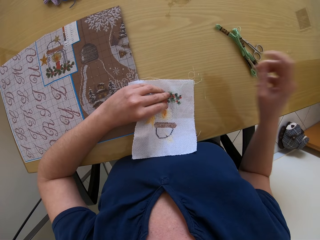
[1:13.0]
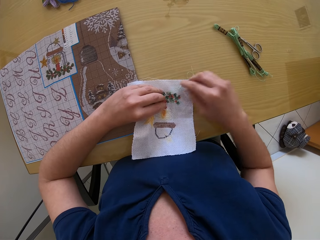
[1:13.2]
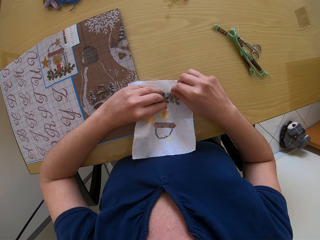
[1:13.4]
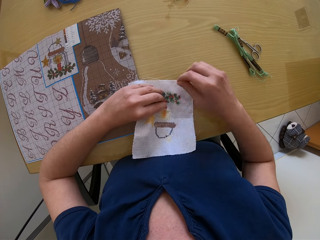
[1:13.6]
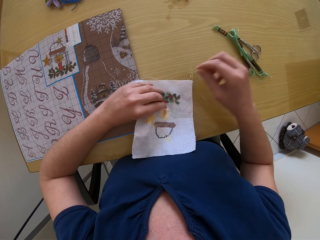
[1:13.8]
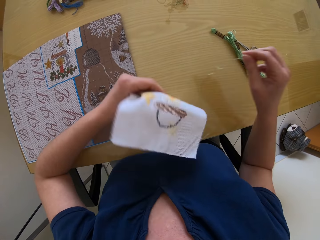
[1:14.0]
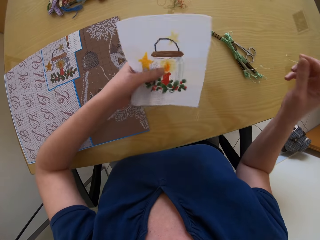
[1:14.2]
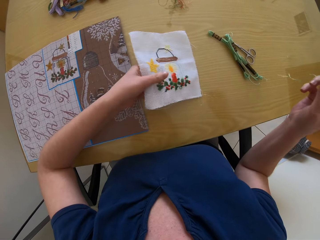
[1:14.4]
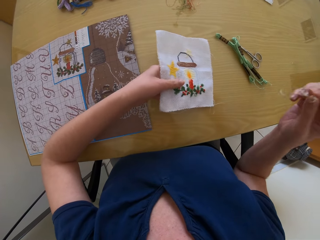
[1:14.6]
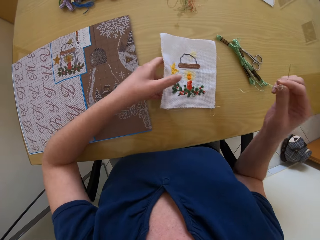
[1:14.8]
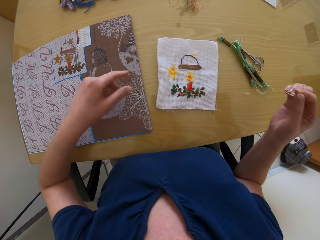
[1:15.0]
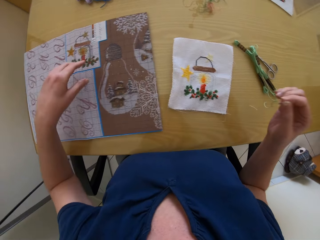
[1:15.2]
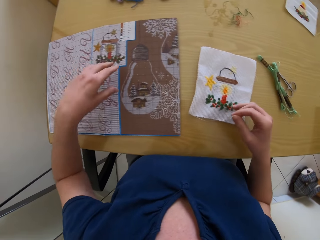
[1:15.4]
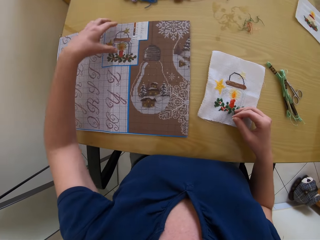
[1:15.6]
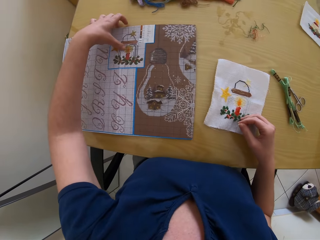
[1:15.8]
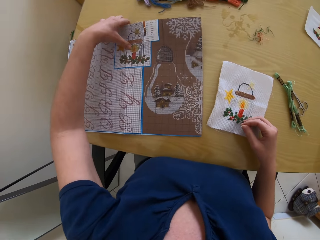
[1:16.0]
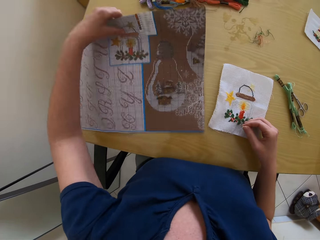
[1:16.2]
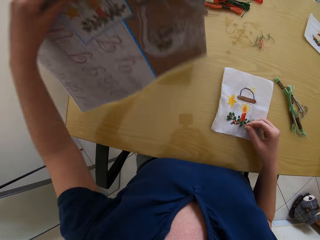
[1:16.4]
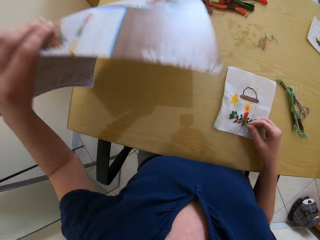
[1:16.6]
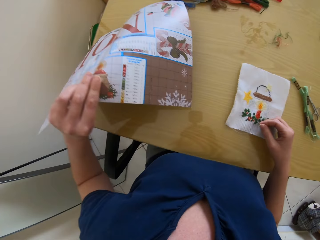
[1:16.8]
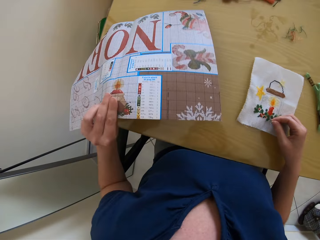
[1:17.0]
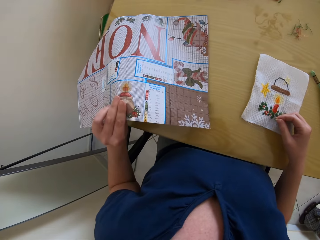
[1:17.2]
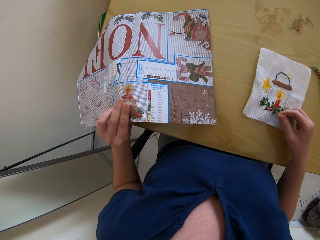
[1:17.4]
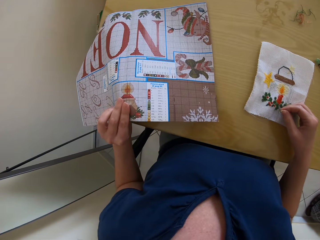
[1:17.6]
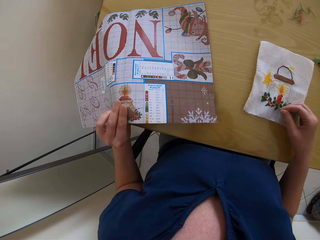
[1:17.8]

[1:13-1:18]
The camera wearer removes the string from the piece of cloth. She drops the piece of cloth on the table with her right hand. She holds the piece of cloth with the left hand. She flips the piece of cloth on the table with the left hand.

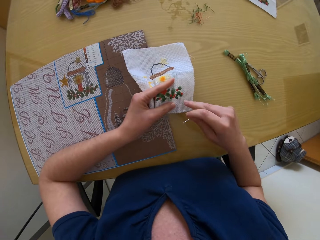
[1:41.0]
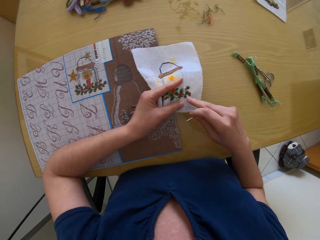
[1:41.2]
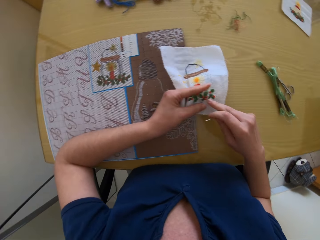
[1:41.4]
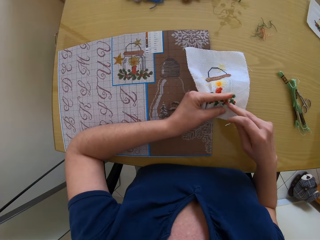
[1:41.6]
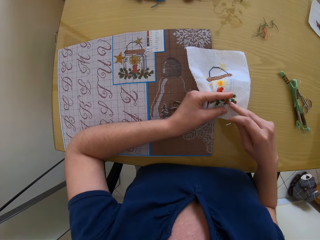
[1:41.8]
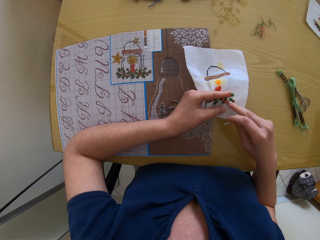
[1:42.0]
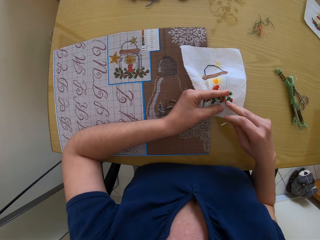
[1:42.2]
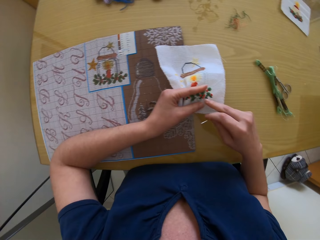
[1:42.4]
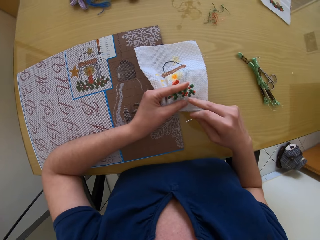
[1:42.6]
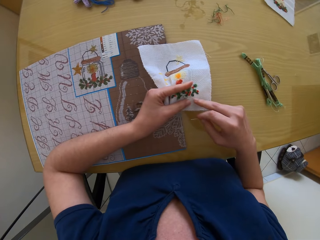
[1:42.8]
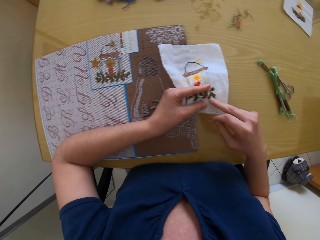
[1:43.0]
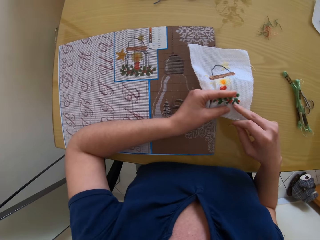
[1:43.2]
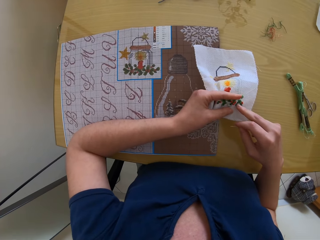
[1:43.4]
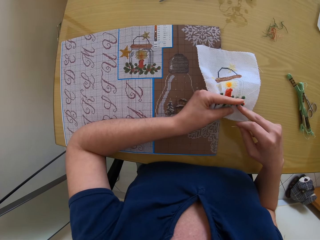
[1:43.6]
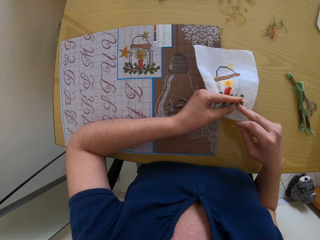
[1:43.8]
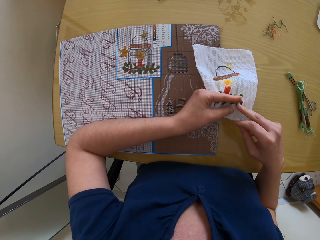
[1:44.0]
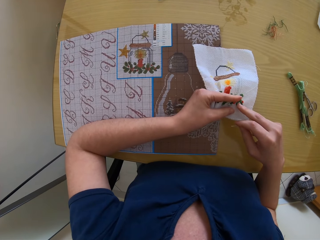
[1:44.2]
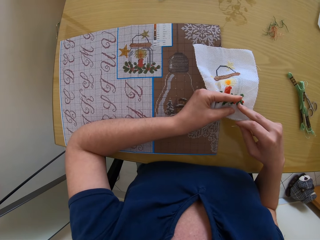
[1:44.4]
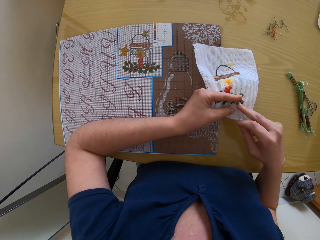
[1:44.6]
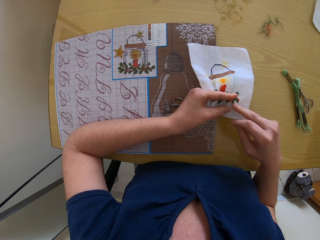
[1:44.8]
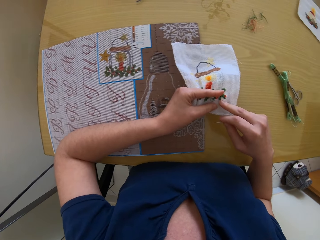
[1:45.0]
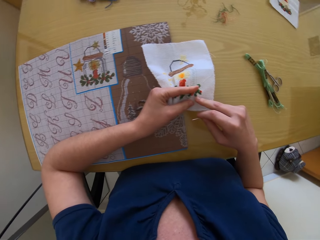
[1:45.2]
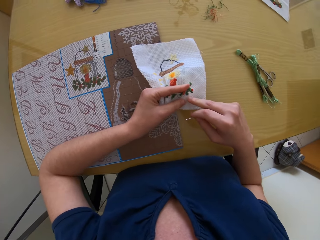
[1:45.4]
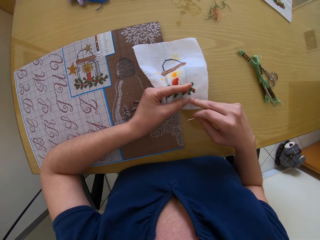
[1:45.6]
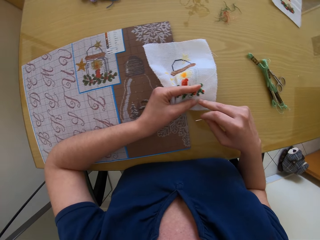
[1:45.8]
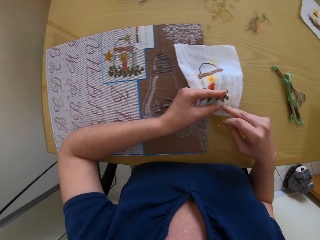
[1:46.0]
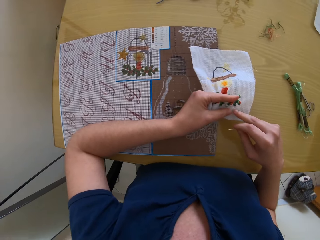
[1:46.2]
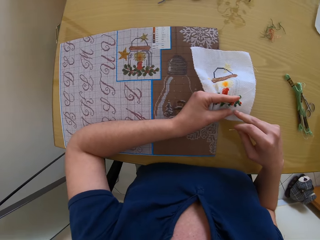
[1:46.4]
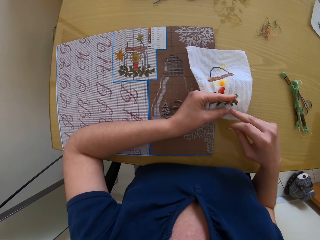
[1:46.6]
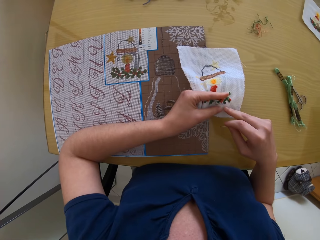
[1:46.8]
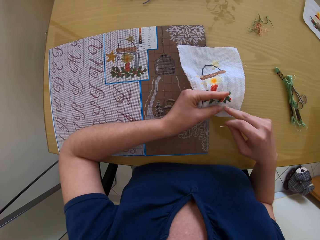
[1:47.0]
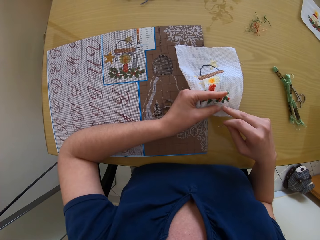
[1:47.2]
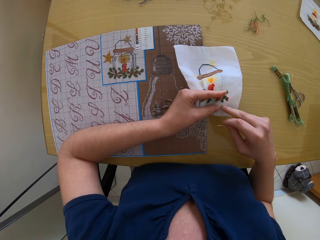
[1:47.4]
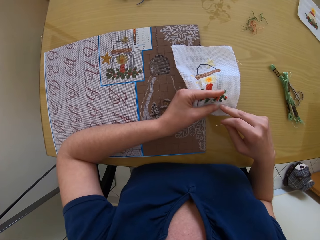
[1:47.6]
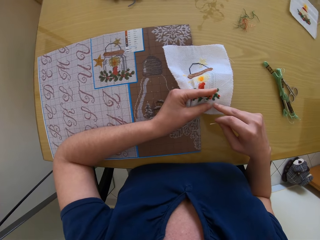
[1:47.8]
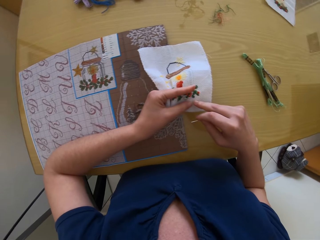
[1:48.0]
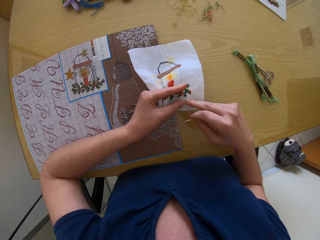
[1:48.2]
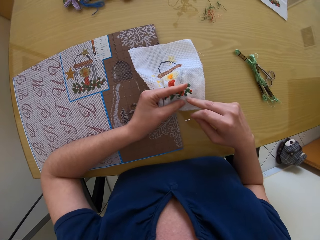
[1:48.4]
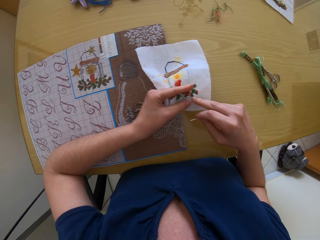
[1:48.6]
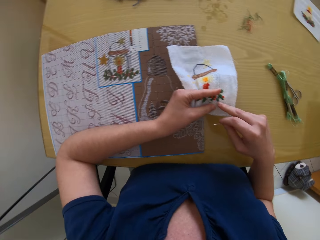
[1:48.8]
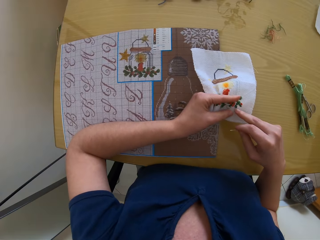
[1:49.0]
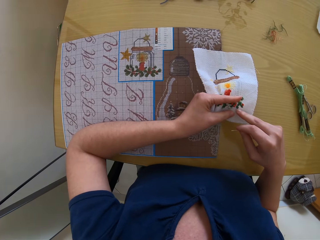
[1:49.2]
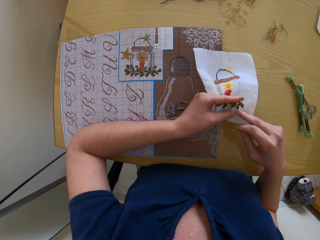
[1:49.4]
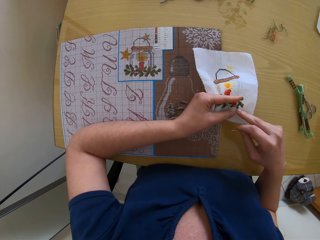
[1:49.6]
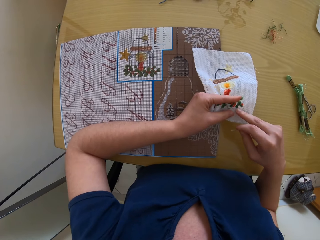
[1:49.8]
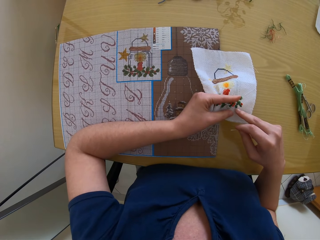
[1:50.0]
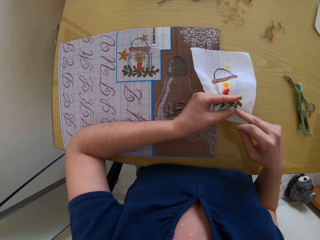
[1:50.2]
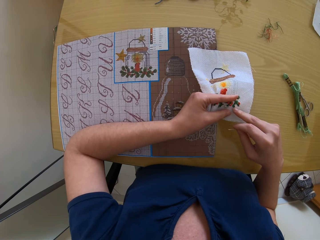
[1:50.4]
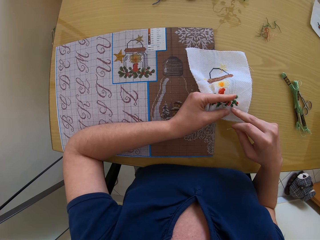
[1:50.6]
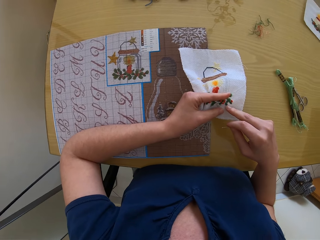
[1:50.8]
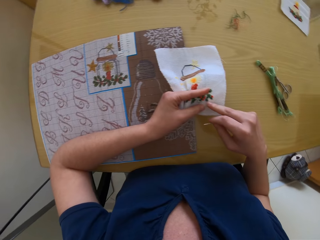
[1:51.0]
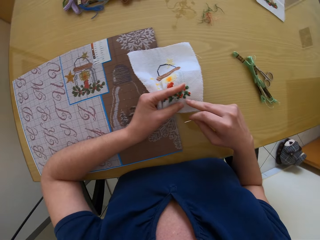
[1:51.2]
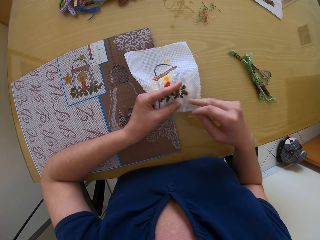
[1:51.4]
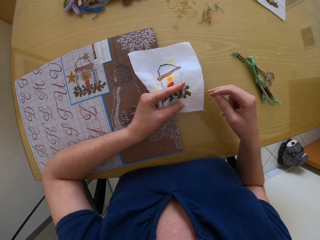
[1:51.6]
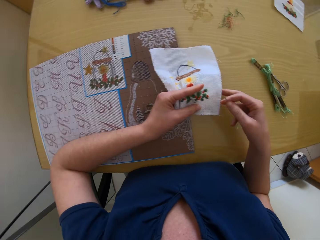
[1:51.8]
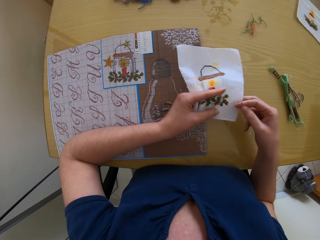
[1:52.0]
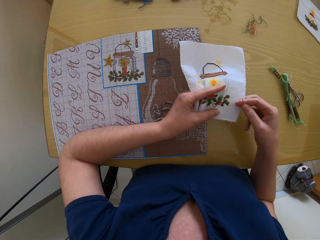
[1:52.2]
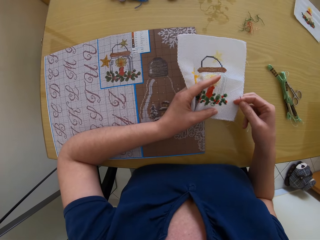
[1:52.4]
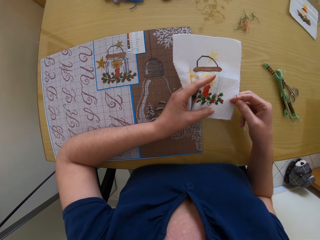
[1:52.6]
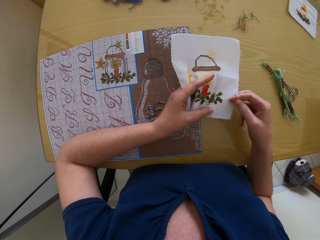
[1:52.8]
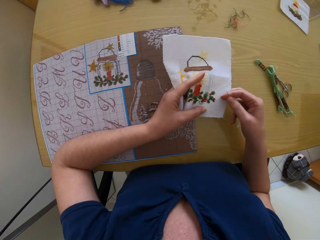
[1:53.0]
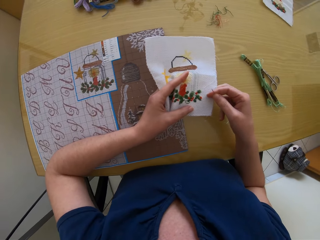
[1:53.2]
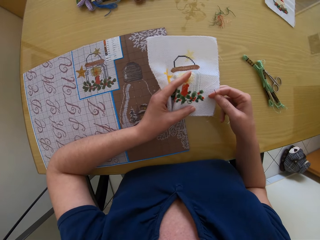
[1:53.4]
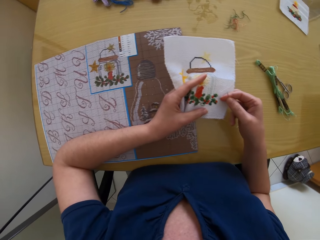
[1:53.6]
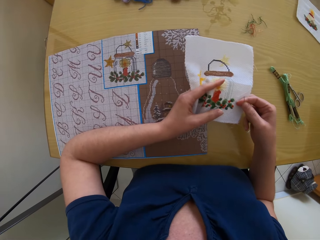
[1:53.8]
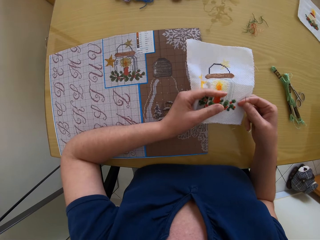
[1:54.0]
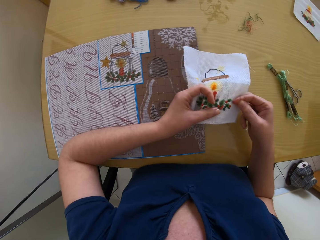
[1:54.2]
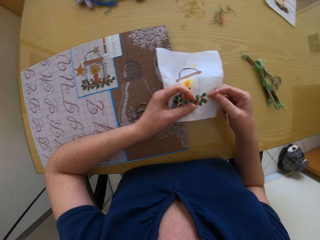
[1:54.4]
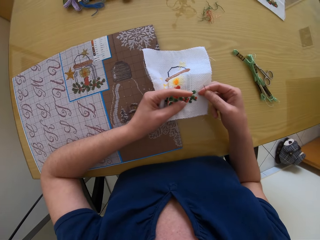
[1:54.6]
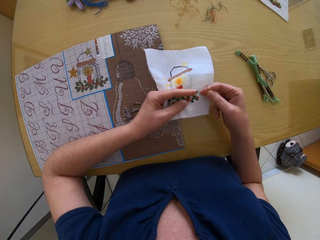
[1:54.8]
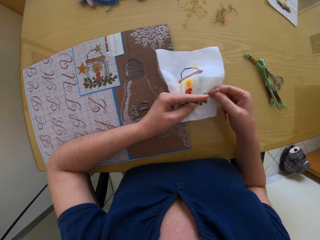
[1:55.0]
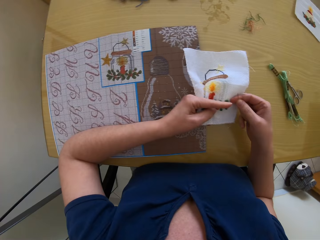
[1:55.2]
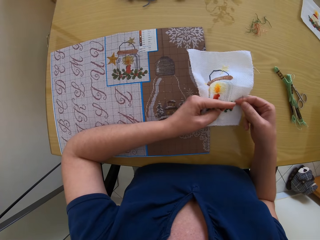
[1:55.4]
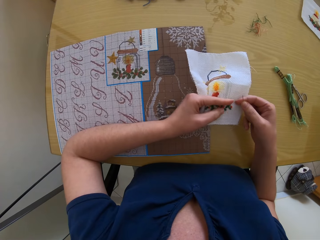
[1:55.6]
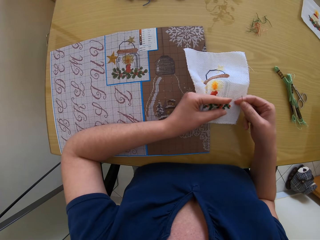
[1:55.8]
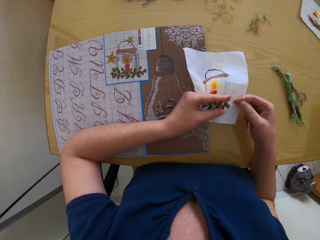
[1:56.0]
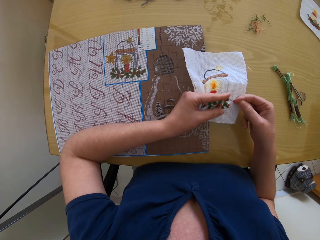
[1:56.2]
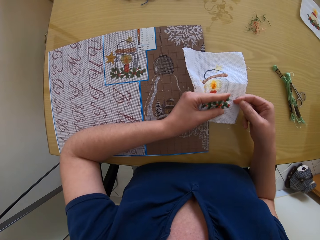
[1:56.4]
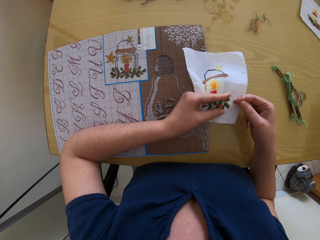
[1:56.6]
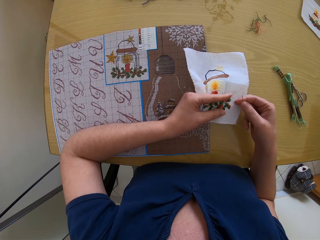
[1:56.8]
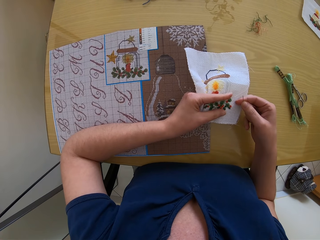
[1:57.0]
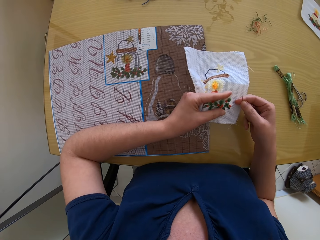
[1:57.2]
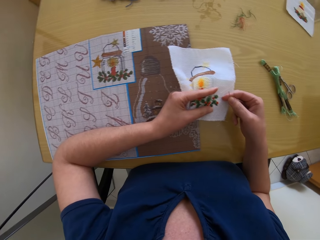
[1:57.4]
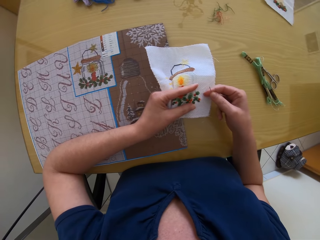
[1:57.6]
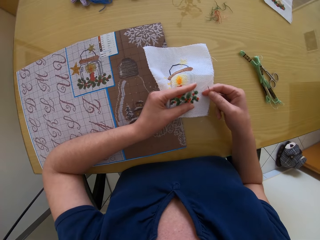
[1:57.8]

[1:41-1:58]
The camera wearer points with a right hand finger on the piece of cloth. They stare at the piece of cloth. They hold the piece of cloth with both hands.
